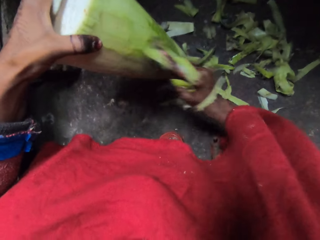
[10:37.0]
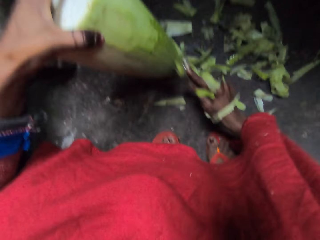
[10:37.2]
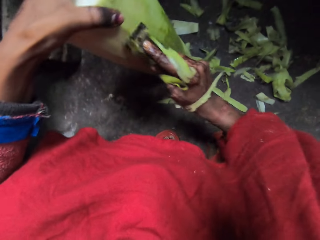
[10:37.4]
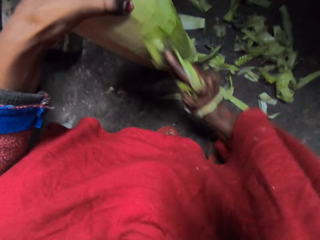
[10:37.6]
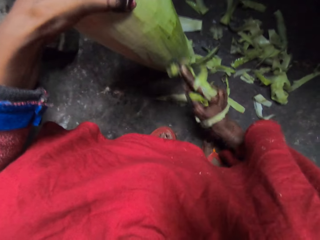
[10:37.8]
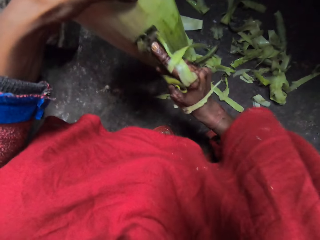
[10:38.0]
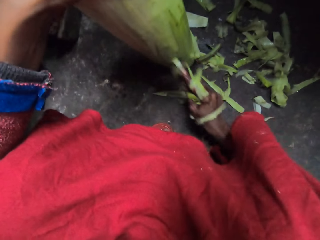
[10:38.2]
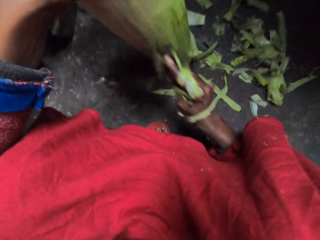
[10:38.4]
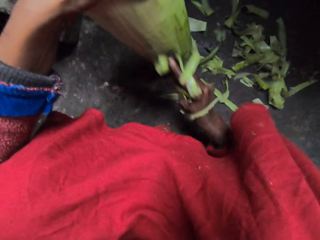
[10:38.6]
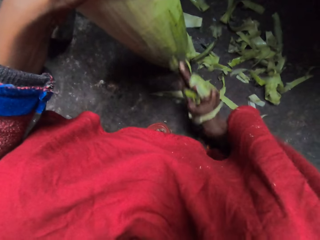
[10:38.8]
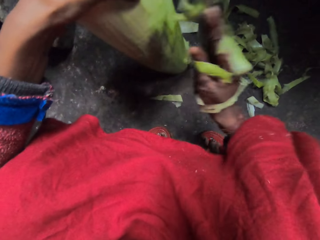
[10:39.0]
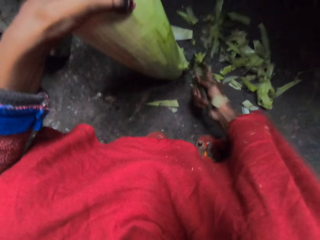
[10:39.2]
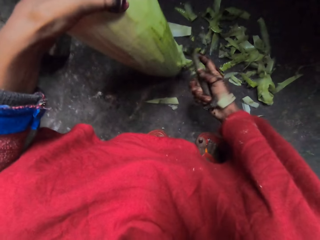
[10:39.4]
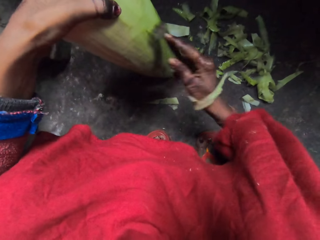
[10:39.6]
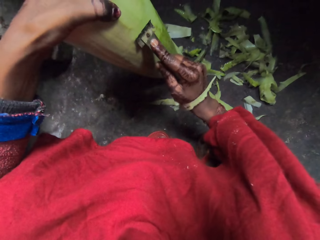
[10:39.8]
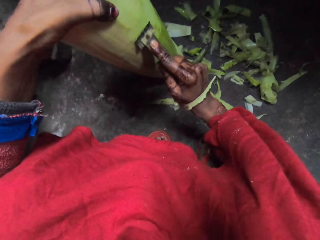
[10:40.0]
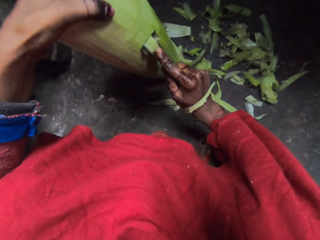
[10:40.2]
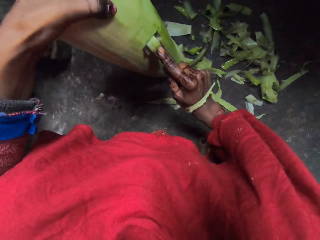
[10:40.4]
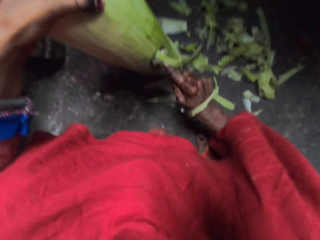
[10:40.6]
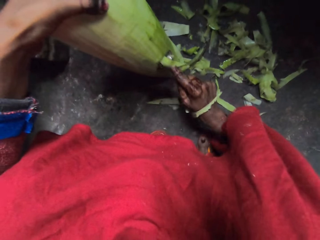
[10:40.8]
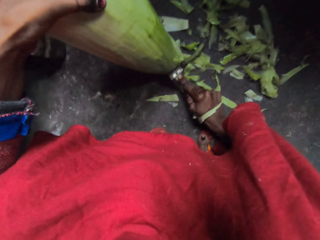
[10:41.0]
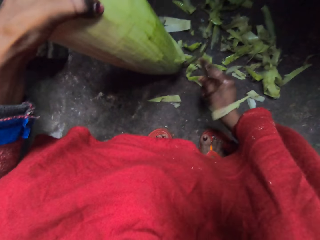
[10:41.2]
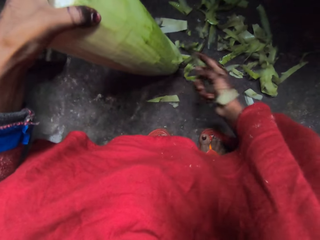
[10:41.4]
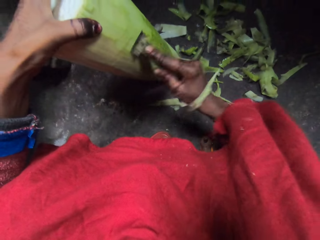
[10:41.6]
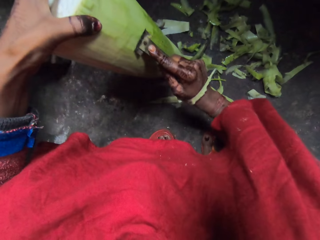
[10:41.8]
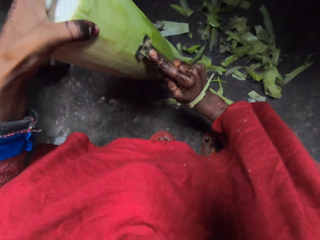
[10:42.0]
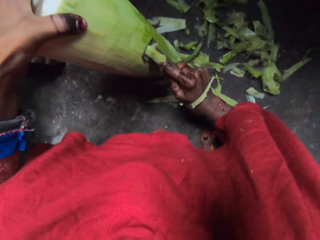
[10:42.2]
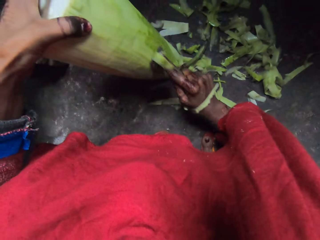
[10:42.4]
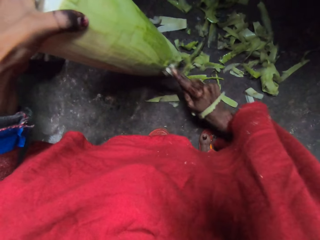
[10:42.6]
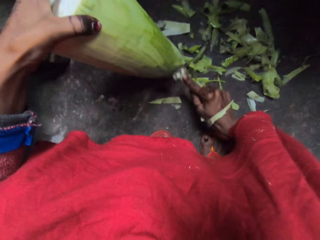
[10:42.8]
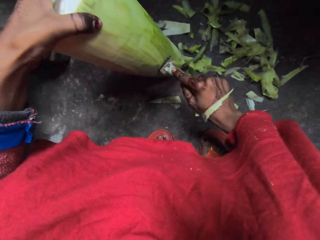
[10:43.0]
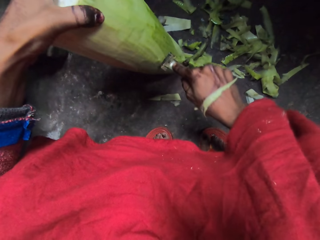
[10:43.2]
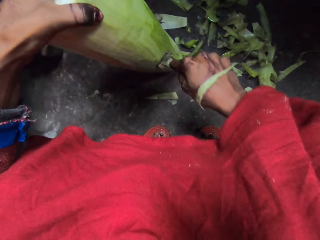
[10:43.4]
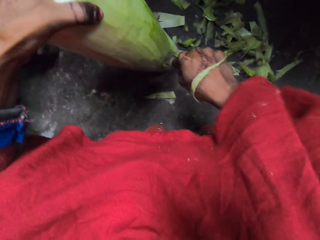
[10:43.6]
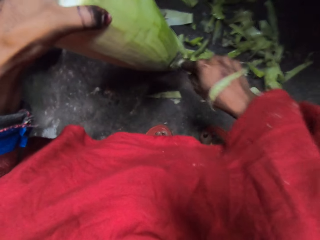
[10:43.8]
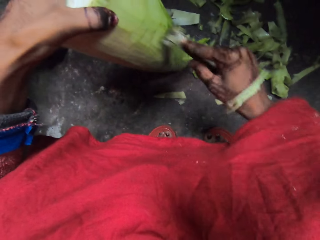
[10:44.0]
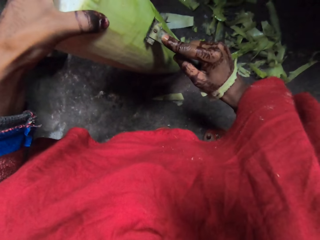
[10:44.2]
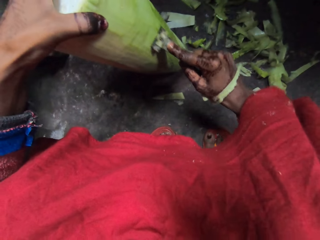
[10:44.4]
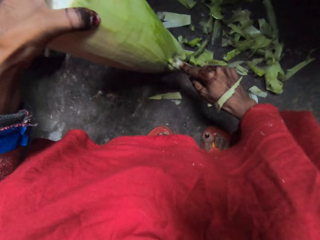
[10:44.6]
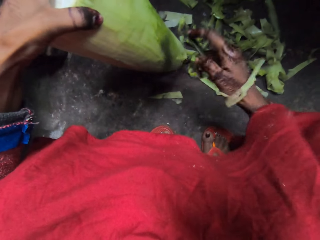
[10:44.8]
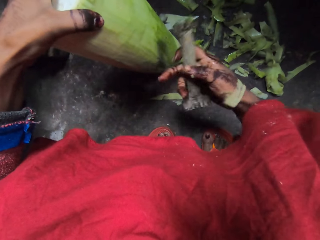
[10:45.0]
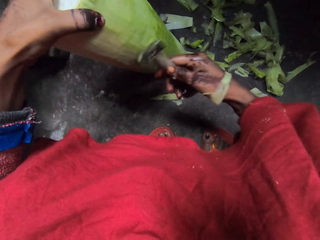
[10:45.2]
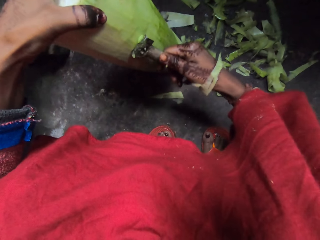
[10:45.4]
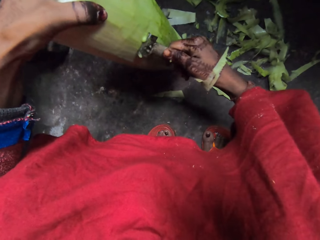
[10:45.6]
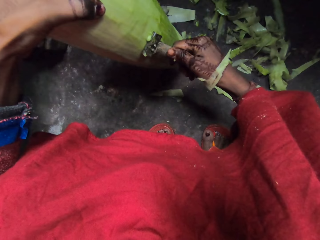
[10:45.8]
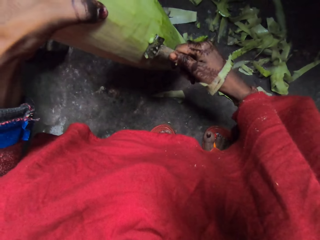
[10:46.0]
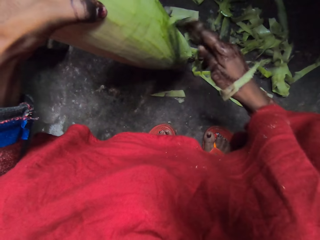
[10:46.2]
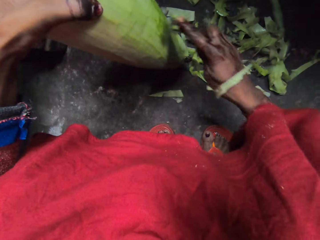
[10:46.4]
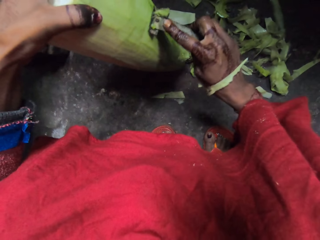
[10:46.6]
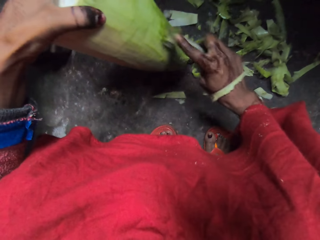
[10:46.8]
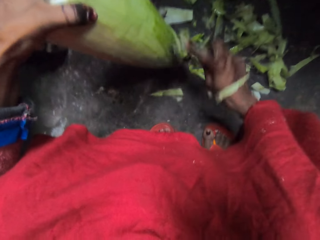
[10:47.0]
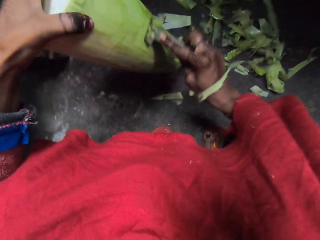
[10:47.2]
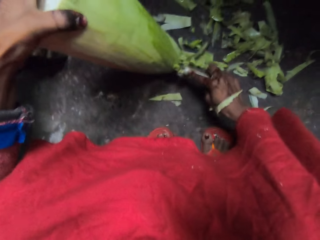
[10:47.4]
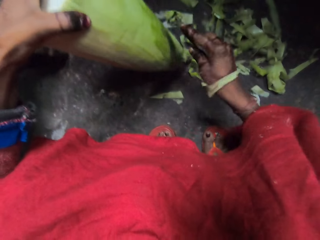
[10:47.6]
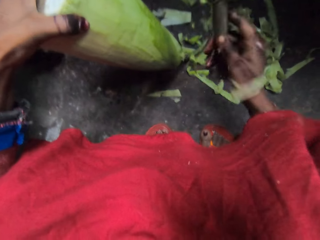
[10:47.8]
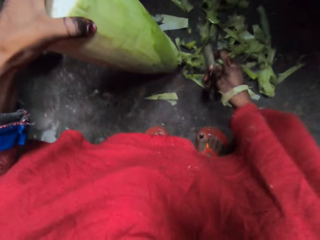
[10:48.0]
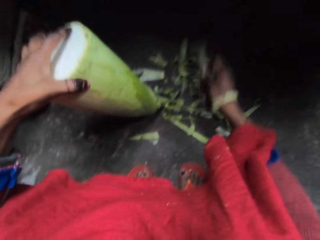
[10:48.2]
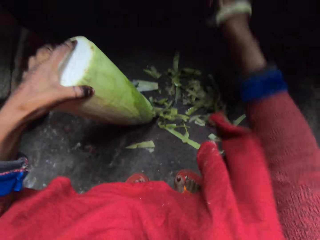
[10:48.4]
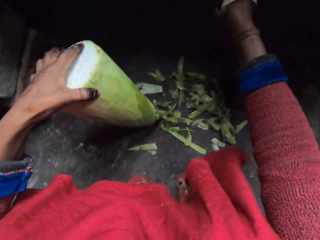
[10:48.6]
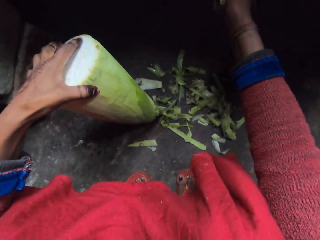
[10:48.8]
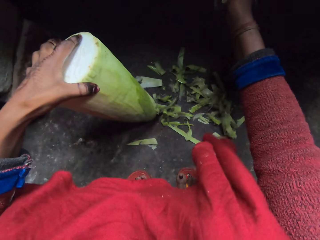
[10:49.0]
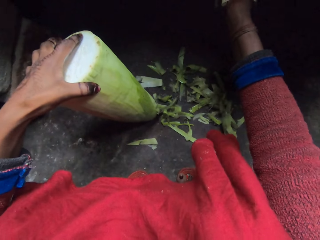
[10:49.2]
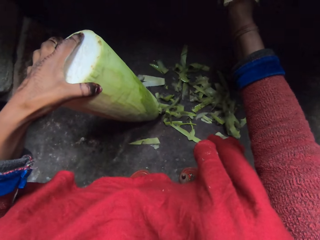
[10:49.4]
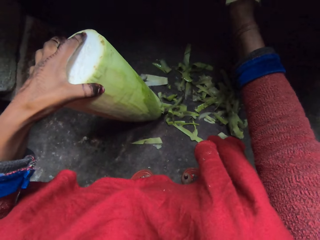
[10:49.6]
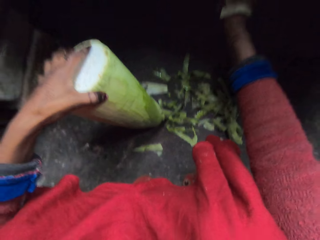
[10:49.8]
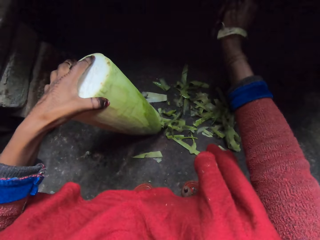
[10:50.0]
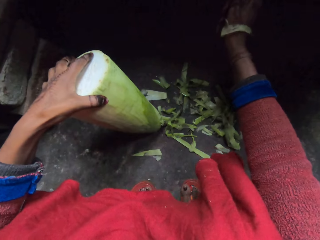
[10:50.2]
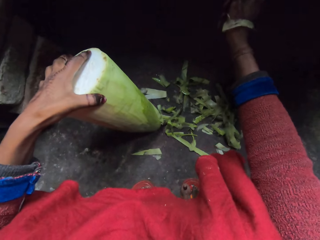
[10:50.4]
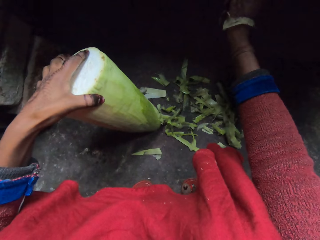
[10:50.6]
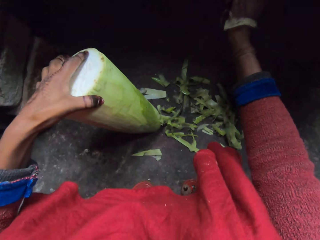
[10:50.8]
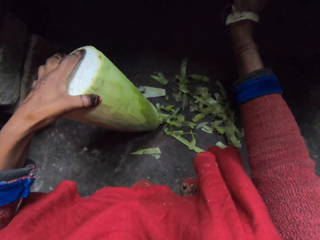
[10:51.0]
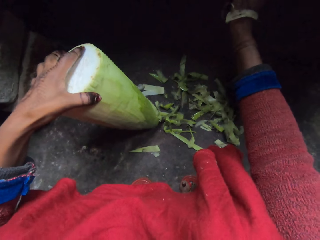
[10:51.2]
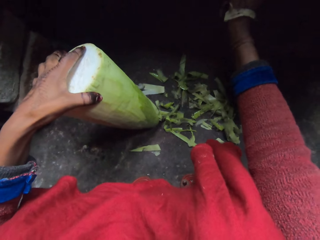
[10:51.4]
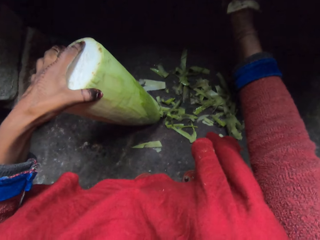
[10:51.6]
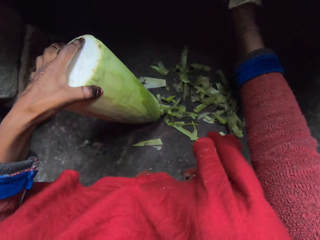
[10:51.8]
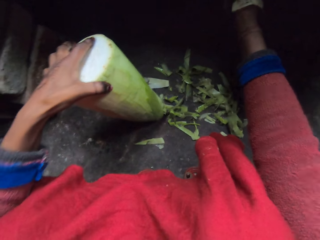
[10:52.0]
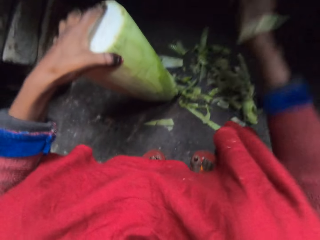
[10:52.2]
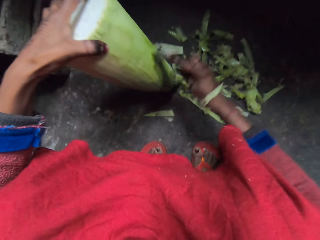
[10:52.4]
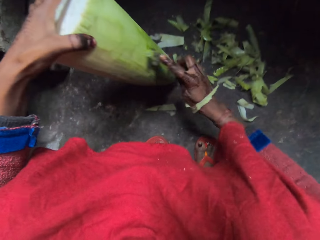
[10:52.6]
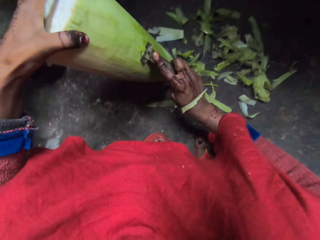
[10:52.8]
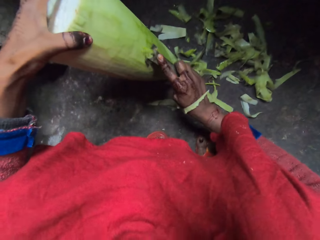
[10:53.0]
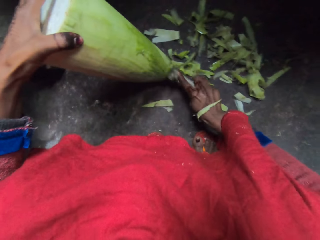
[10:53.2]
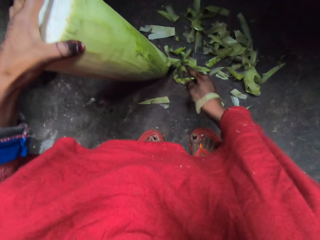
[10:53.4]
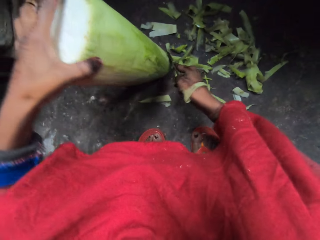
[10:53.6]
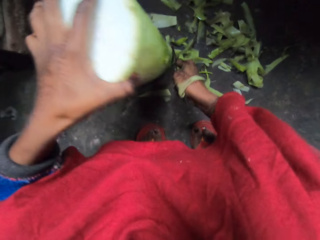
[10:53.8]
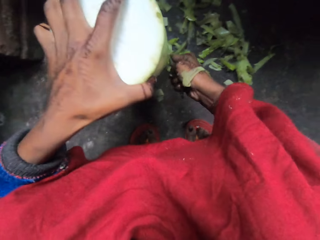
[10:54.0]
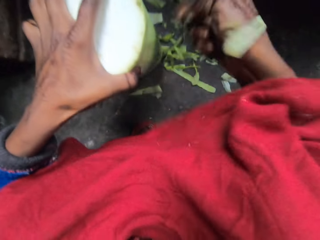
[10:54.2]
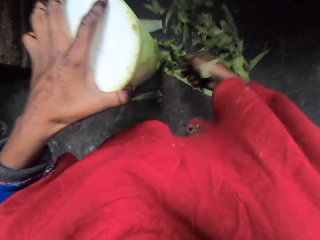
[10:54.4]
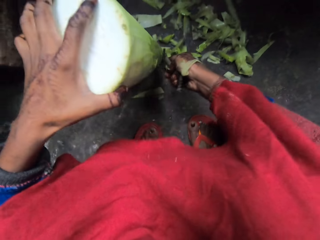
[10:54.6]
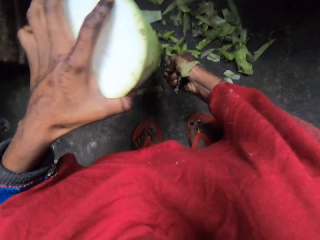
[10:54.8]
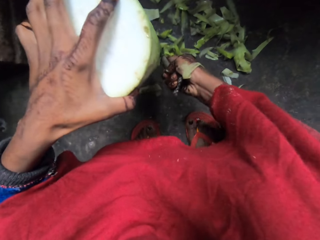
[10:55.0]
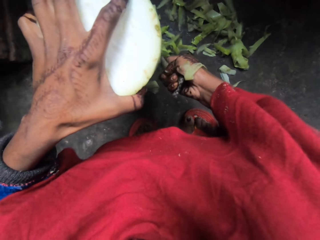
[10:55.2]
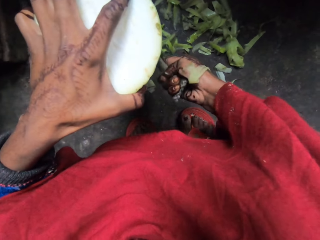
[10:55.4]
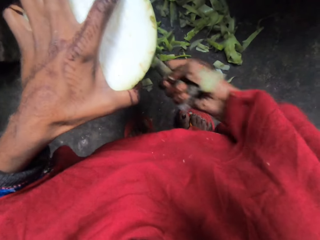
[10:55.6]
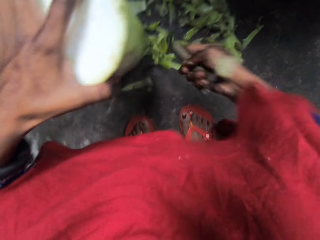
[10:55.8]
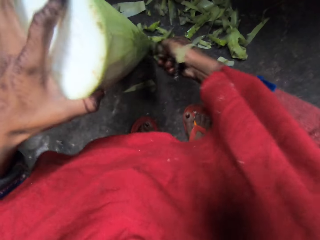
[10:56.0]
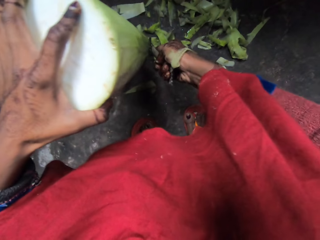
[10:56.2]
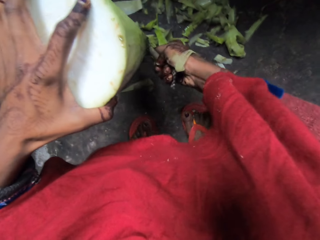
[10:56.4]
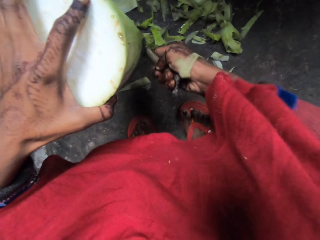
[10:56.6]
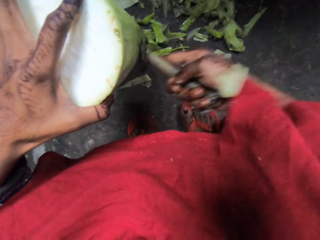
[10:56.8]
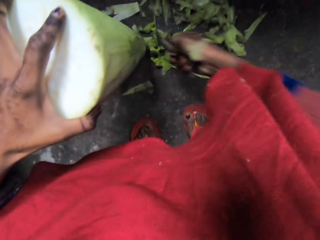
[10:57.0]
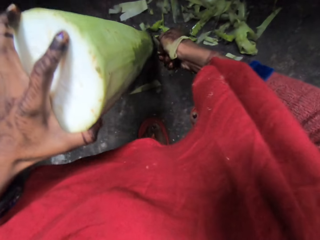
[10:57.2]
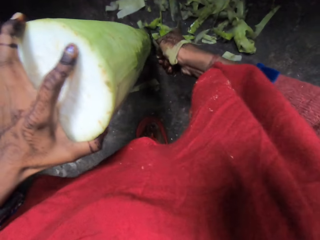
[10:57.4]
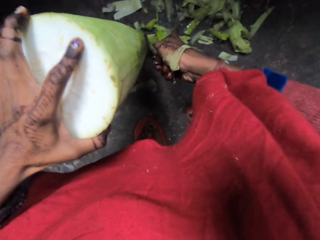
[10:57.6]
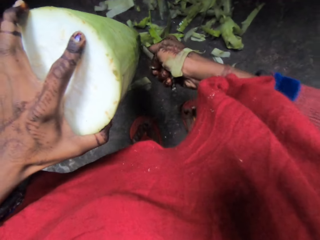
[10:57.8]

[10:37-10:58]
The camera wearer clears the peeler on the wall. They touch something with the scraper. They peel the body of the bottle gourd with the peeler.
